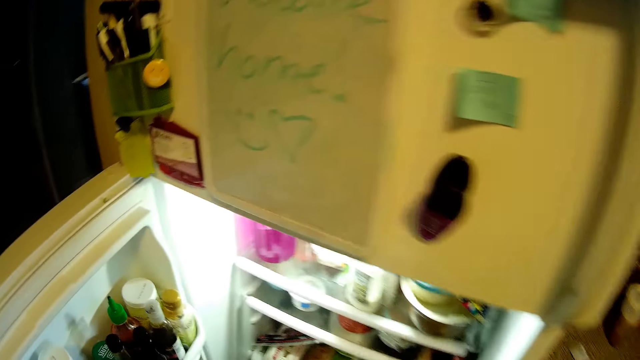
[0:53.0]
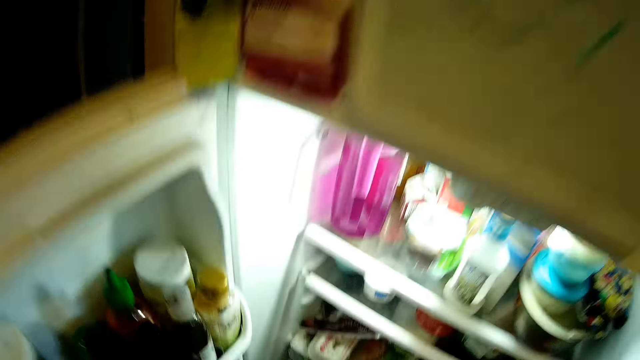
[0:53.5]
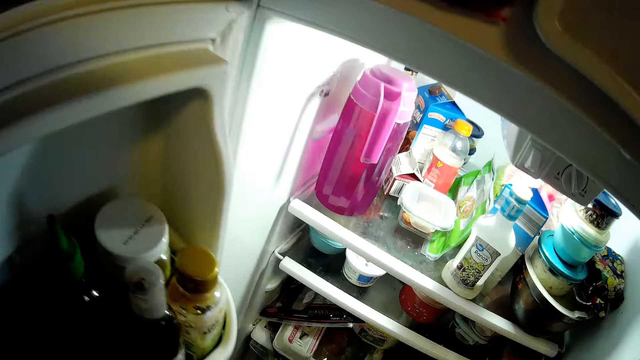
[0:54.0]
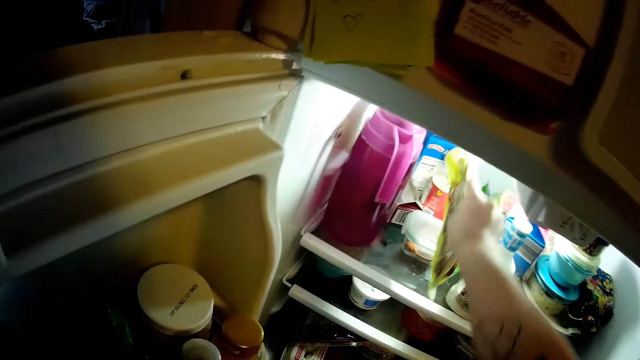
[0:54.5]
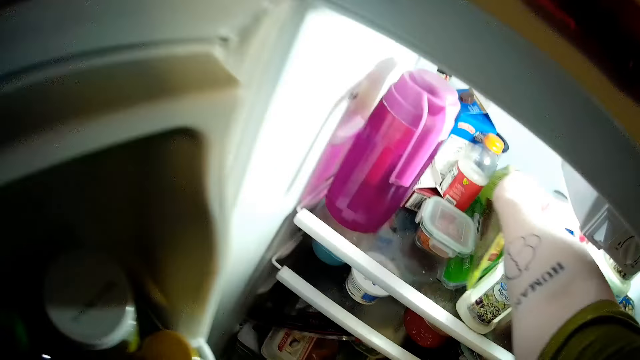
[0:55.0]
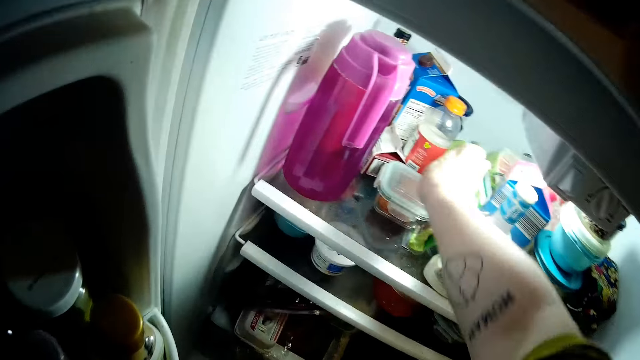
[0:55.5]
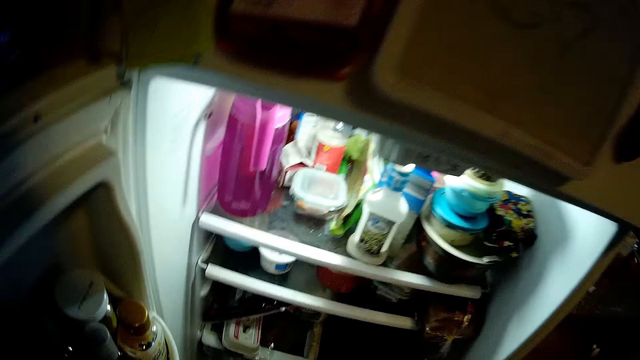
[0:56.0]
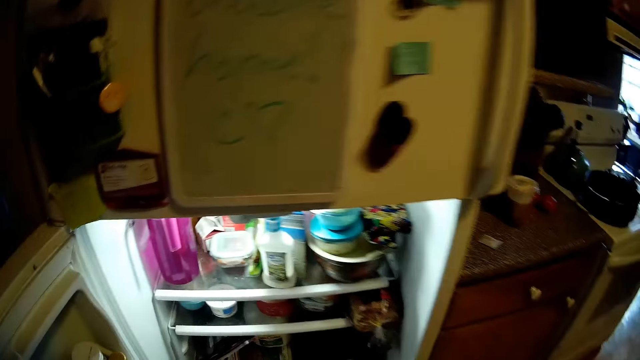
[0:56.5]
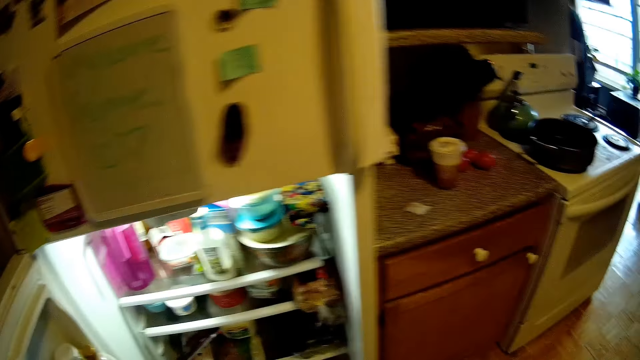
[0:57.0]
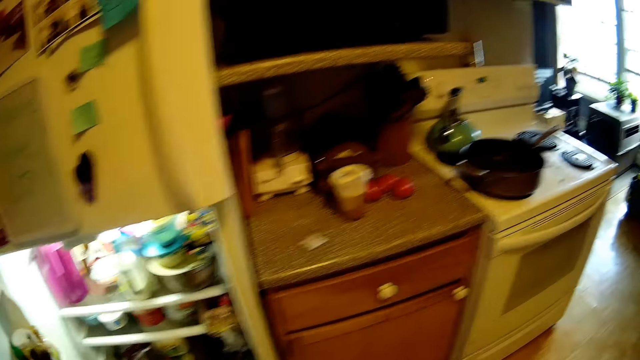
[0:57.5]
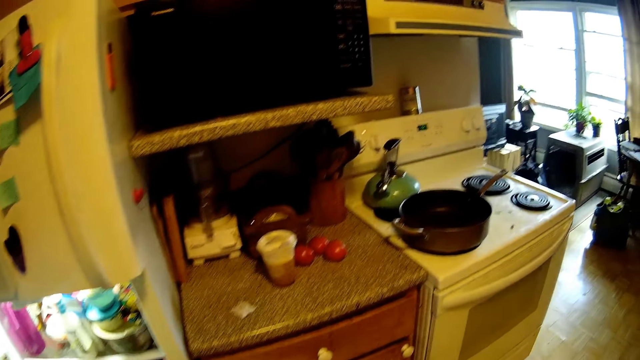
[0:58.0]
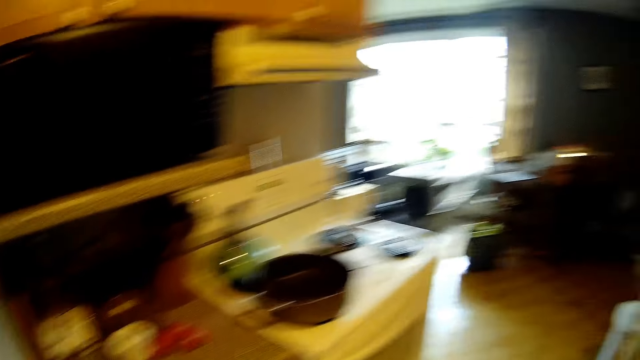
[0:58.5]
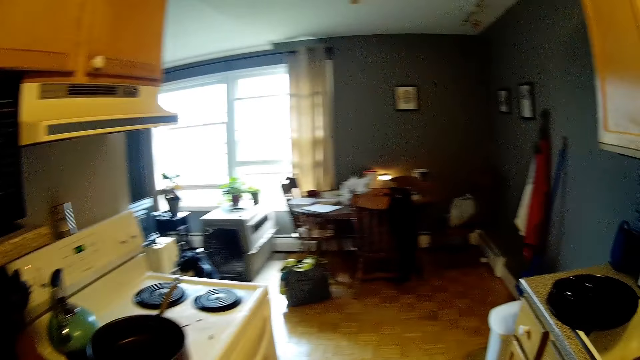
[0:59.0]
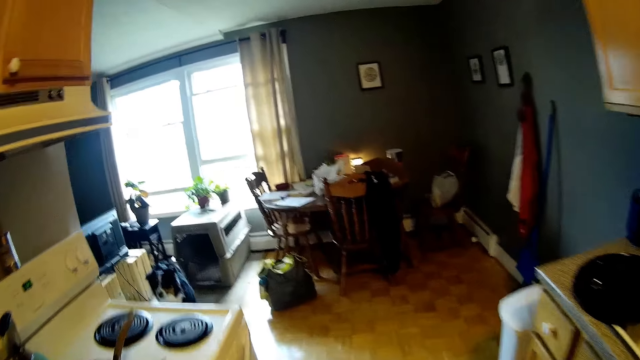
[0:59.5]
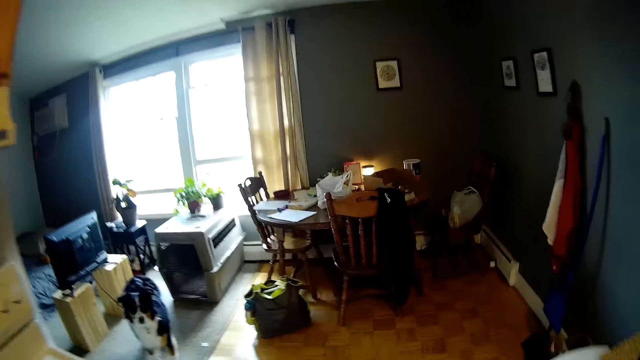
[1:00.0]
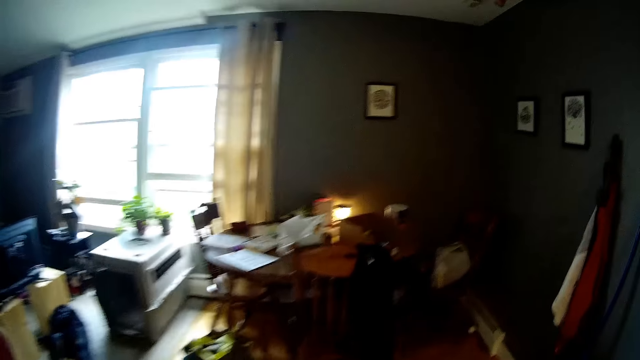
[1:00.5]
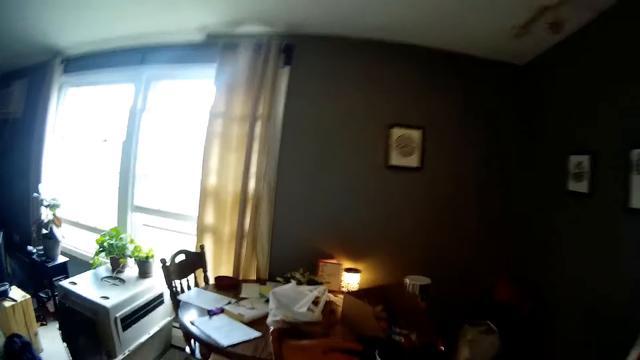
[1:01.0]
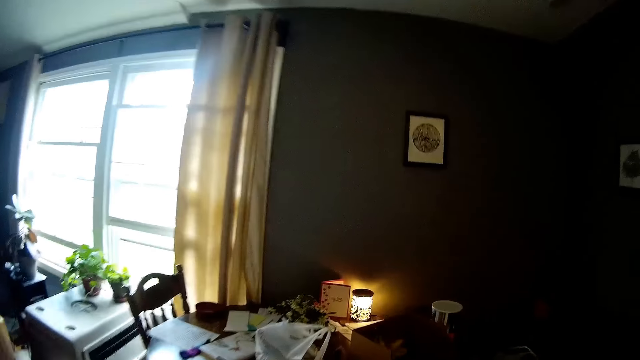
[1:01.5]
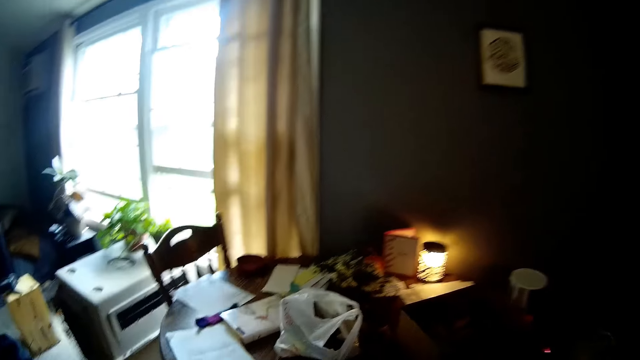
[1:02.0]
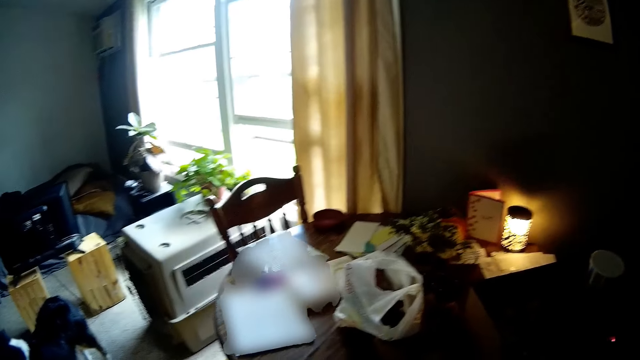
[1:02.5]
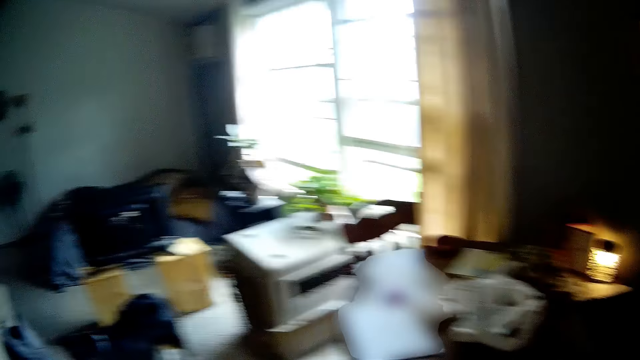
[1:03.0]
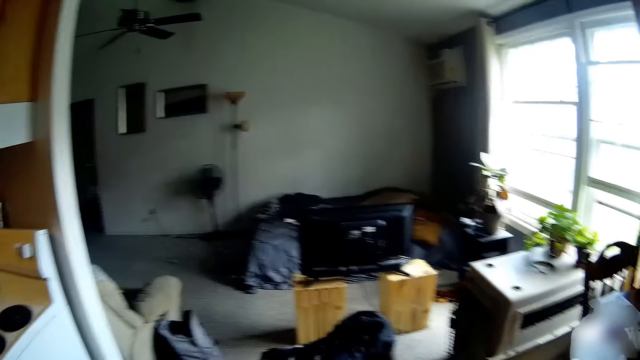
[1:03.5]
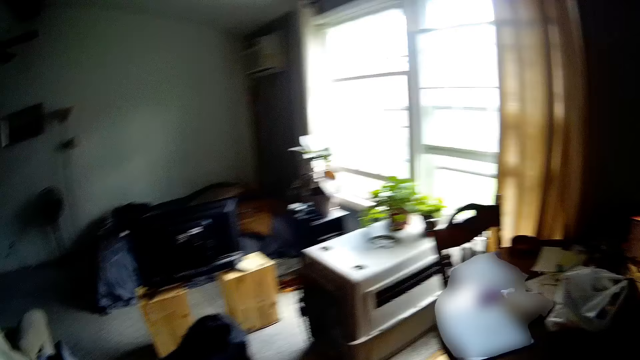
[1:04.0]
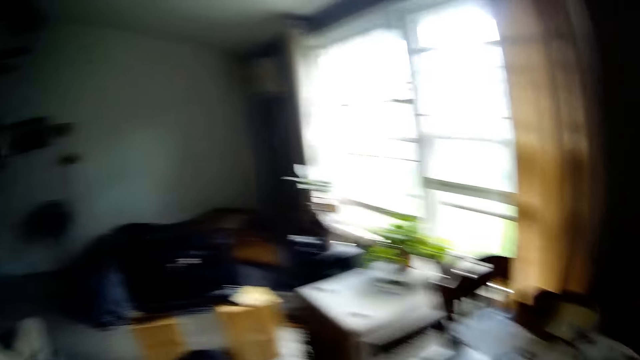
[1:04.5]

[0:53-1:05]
The camera wearer drops the pack of vegetables or meat in her right hand into the fridge. She closes the fridge. She walks to the table.

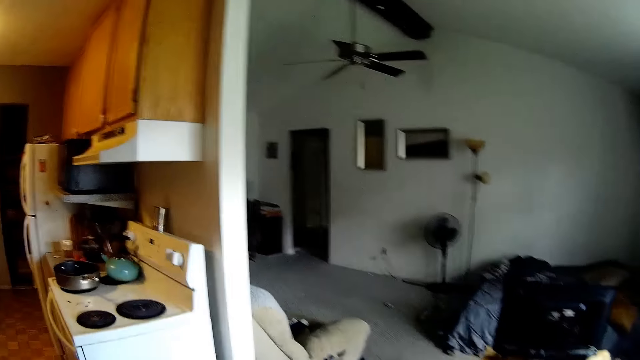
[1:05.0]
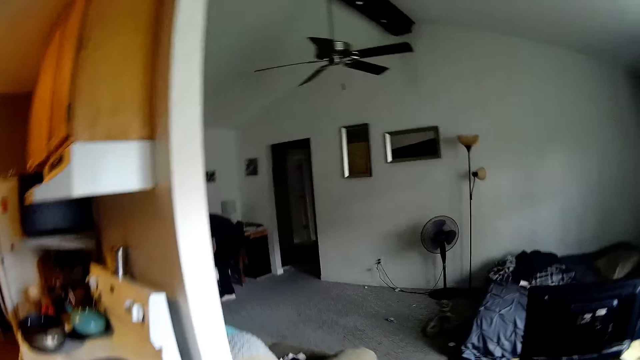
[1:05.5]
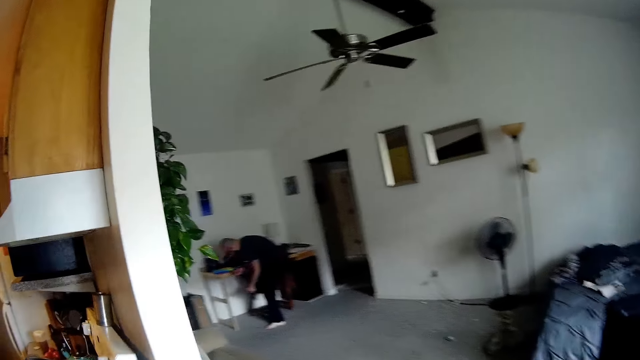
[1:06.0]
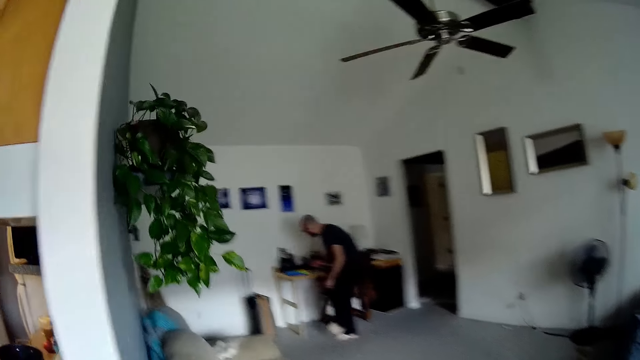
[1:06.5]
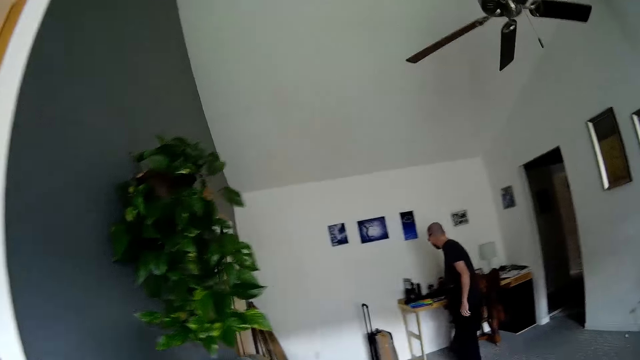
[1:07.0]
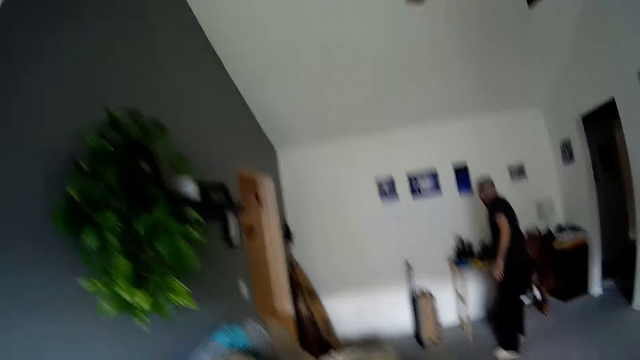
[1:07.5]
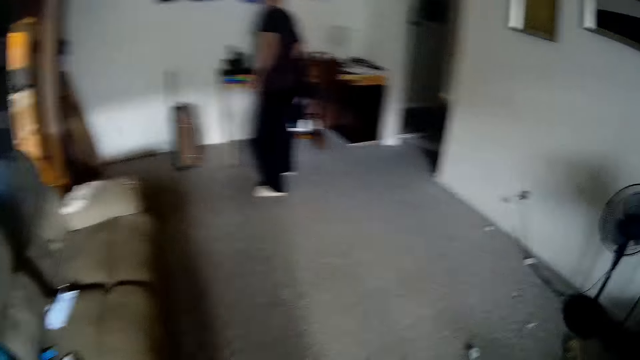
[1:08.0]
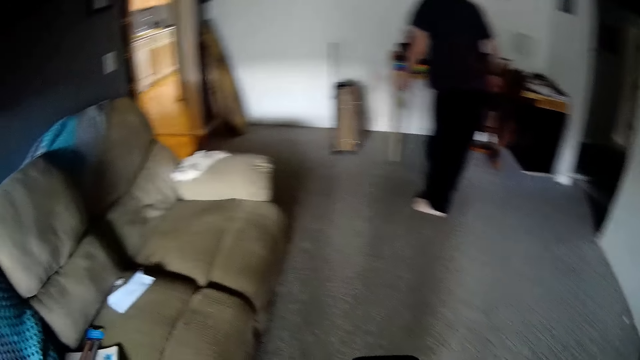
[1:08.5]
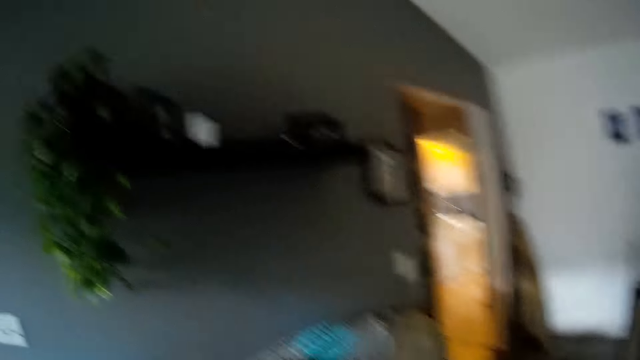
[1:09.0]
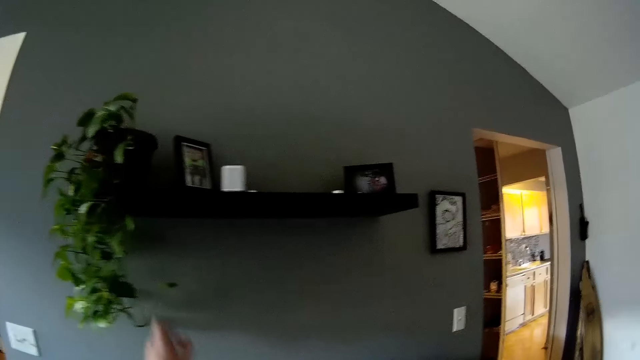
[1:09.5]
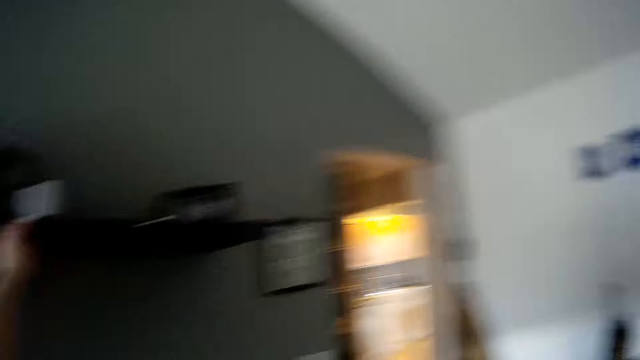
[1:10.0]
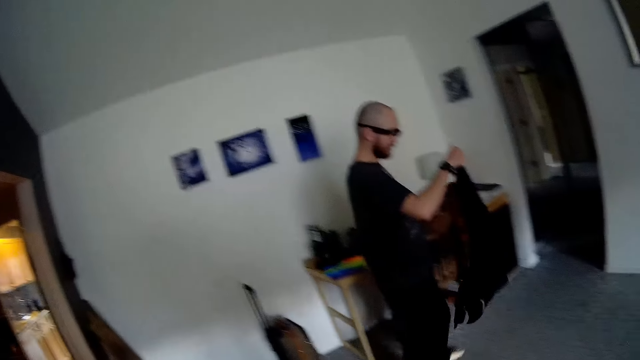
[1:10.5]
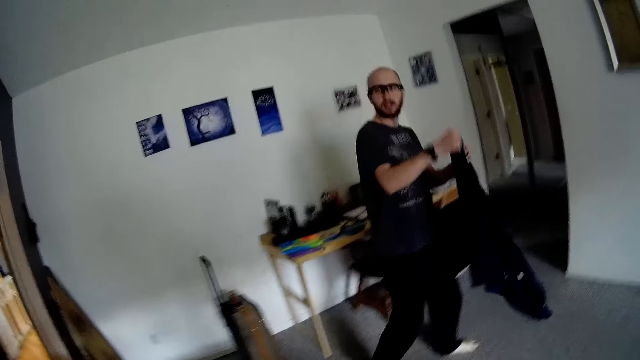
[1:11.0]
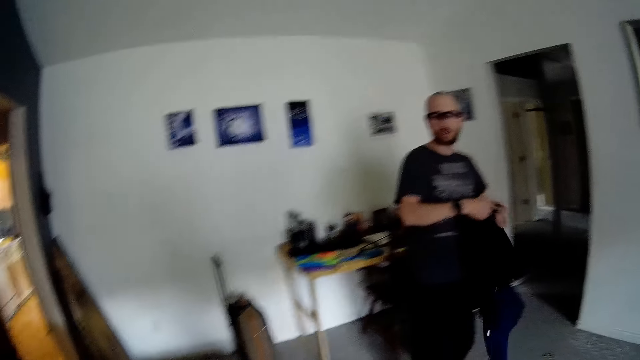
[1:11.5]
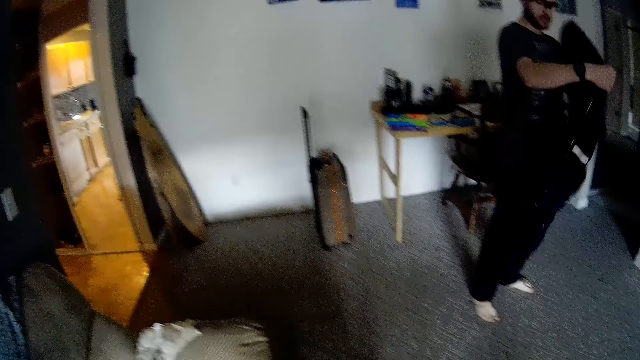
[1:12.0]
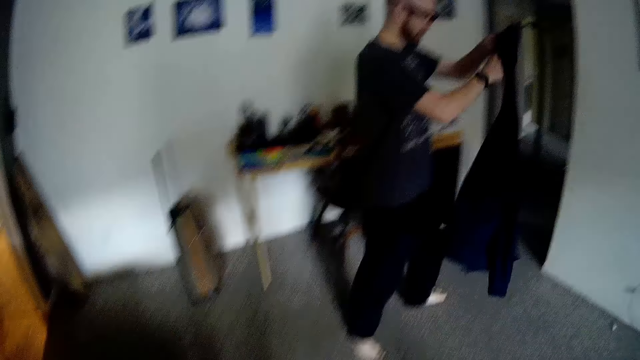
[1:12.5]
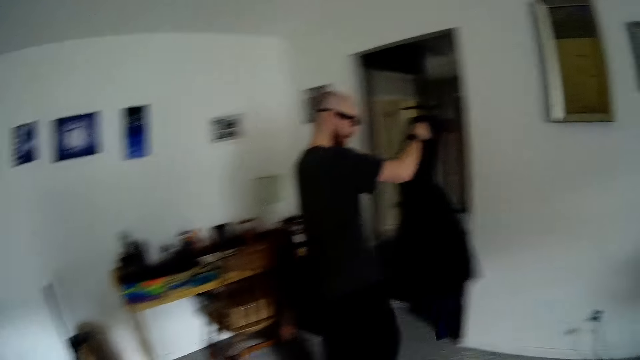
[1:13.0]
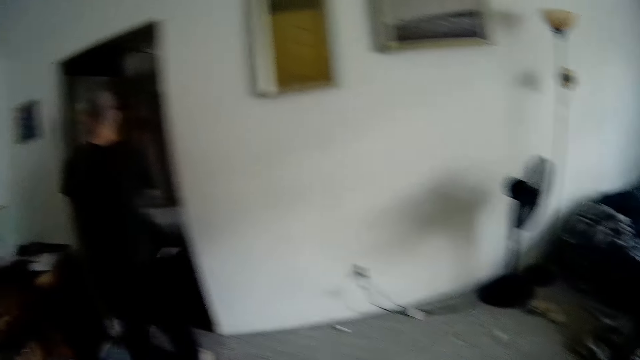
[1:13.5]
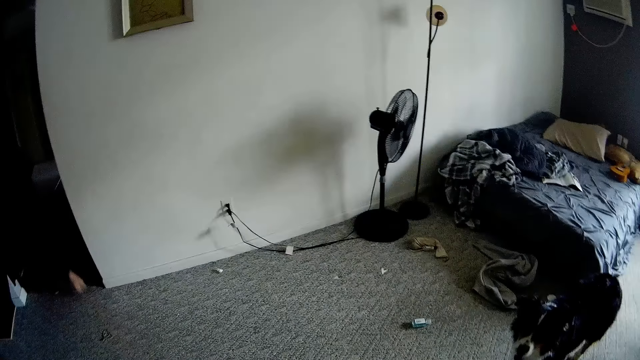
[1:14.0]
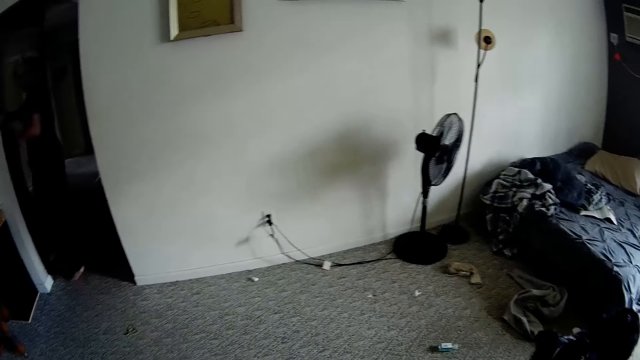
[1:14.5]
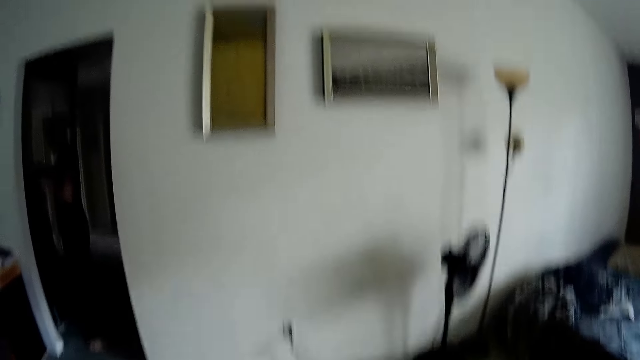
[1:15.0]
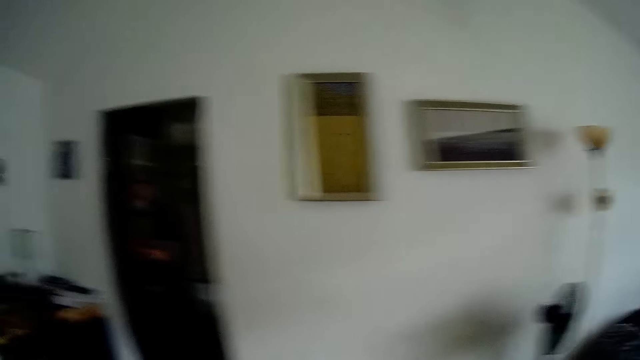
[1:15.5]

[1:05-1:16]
The camera wearer walks around the house. She places her left hand on the shelf. She raises her hand. The man holds a cloth in the living room with both hands. The camera wearer dialogues with the man.
